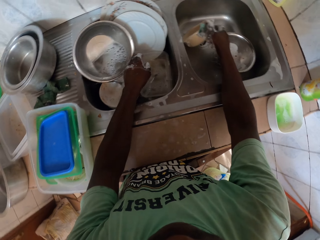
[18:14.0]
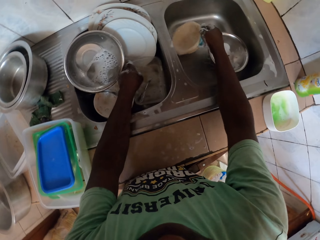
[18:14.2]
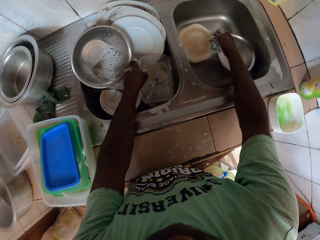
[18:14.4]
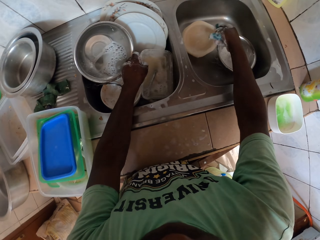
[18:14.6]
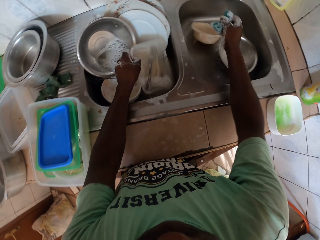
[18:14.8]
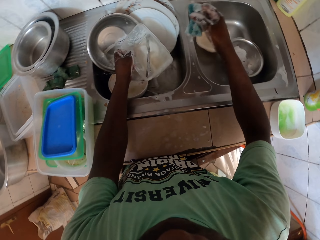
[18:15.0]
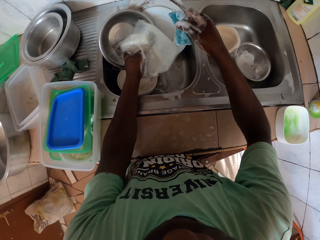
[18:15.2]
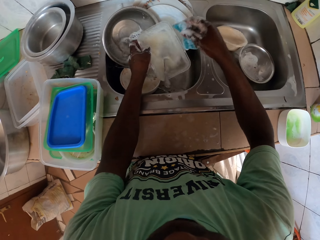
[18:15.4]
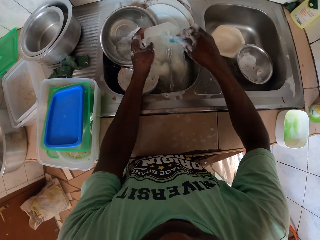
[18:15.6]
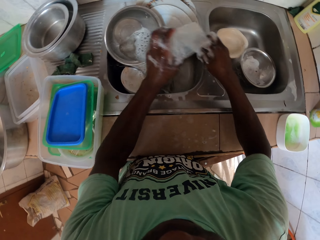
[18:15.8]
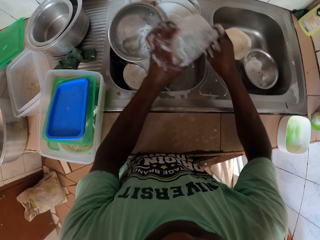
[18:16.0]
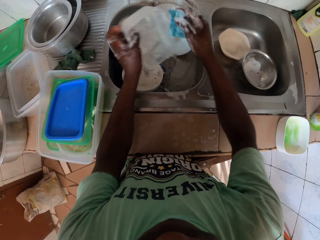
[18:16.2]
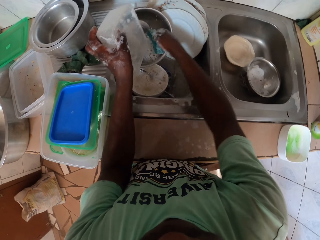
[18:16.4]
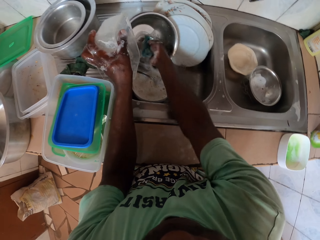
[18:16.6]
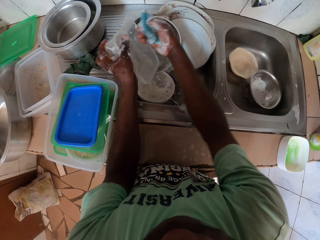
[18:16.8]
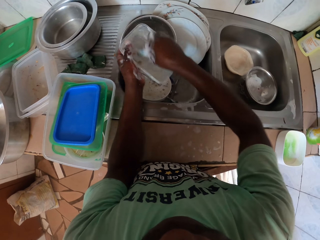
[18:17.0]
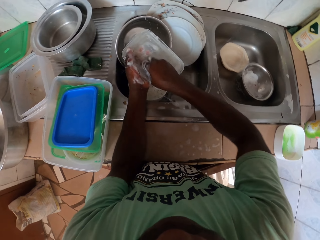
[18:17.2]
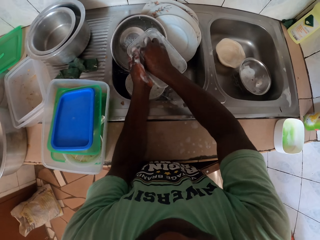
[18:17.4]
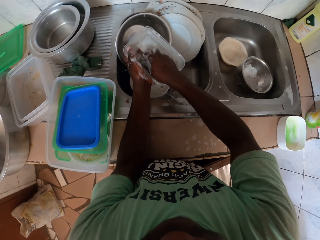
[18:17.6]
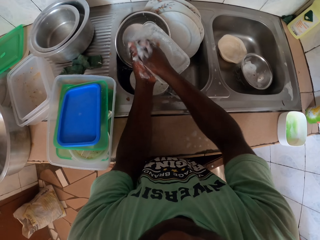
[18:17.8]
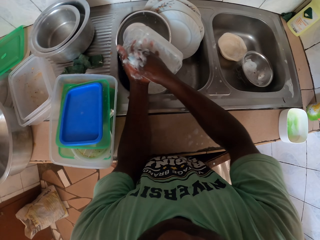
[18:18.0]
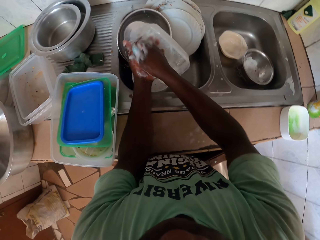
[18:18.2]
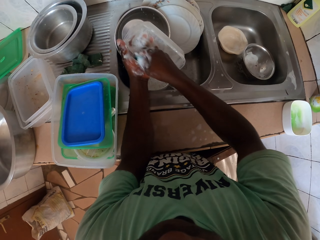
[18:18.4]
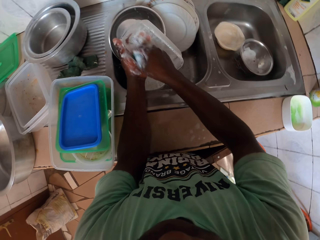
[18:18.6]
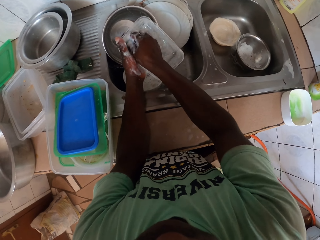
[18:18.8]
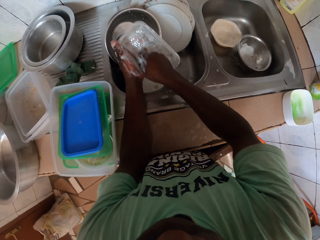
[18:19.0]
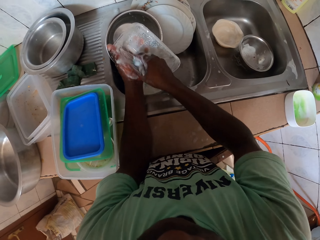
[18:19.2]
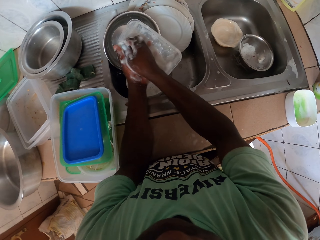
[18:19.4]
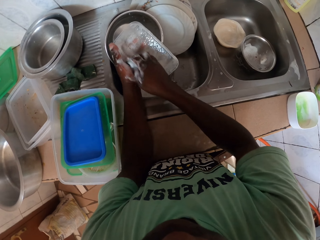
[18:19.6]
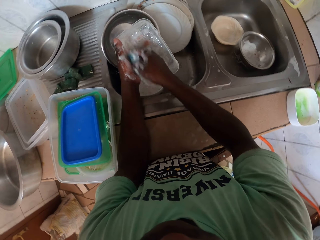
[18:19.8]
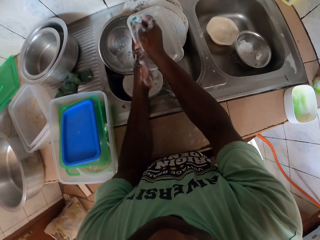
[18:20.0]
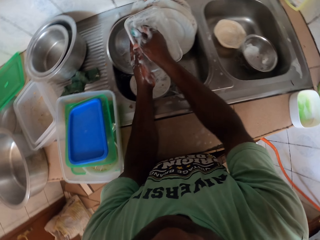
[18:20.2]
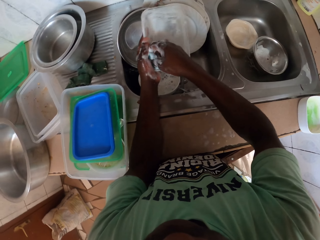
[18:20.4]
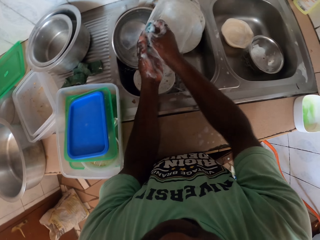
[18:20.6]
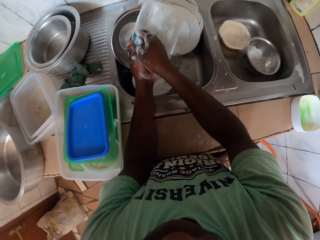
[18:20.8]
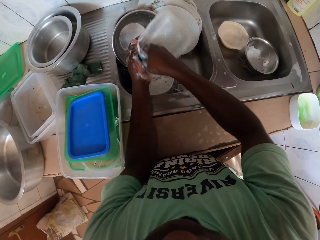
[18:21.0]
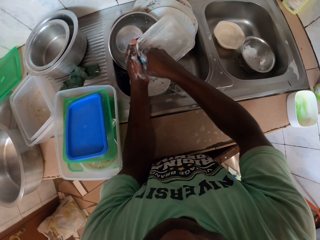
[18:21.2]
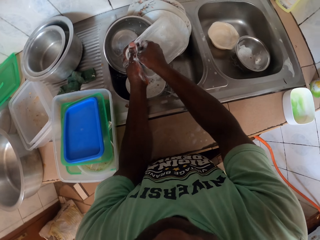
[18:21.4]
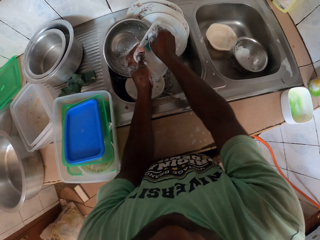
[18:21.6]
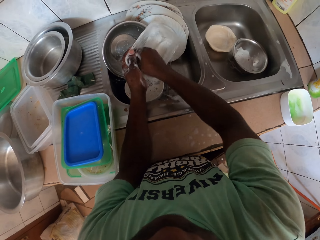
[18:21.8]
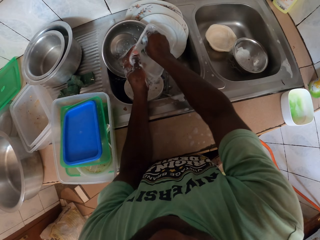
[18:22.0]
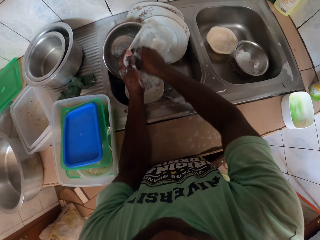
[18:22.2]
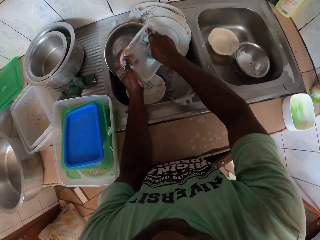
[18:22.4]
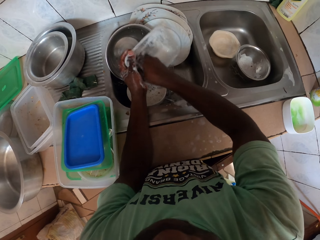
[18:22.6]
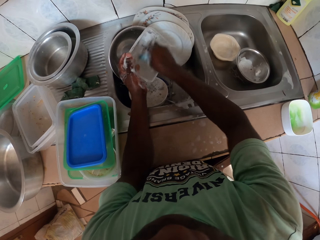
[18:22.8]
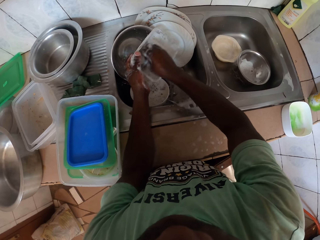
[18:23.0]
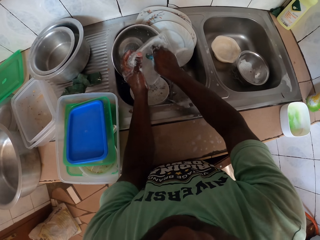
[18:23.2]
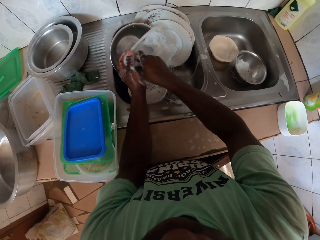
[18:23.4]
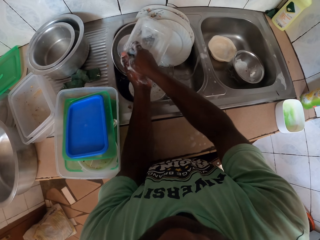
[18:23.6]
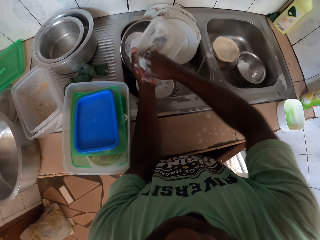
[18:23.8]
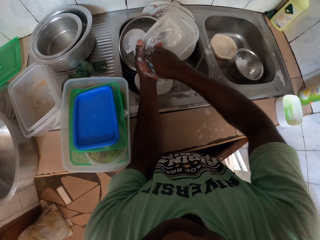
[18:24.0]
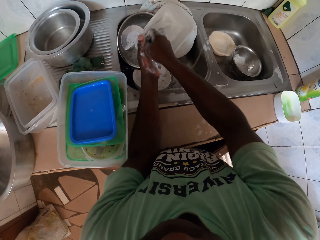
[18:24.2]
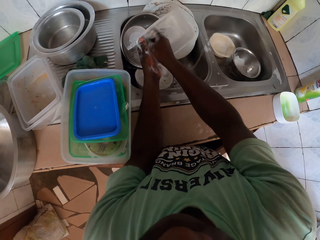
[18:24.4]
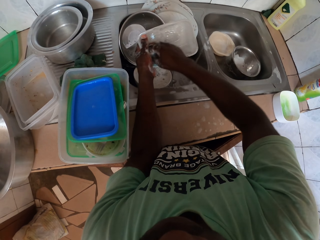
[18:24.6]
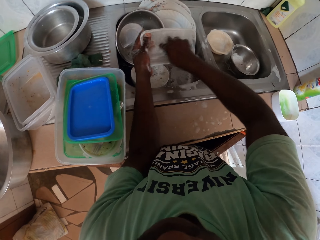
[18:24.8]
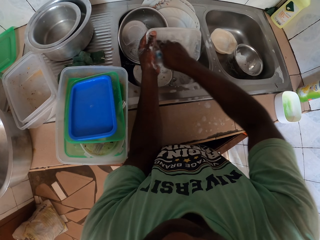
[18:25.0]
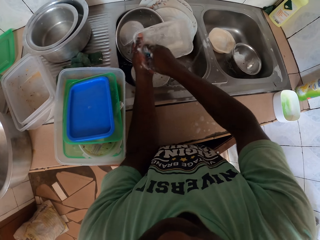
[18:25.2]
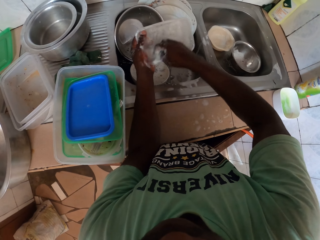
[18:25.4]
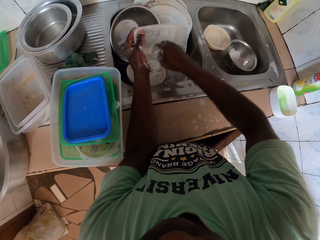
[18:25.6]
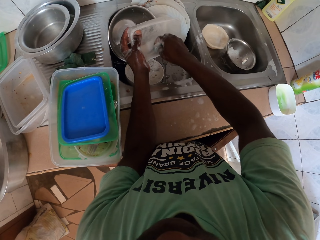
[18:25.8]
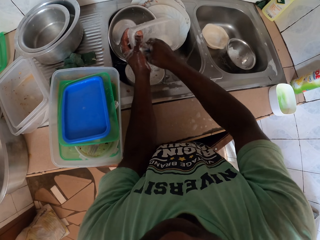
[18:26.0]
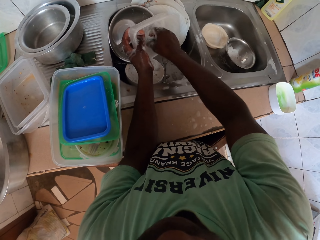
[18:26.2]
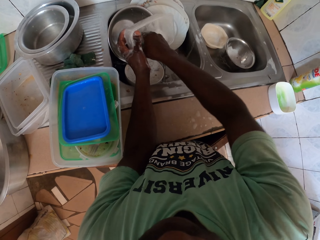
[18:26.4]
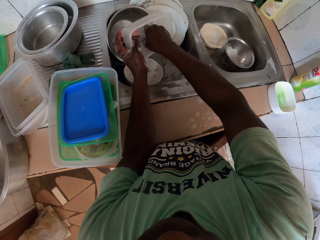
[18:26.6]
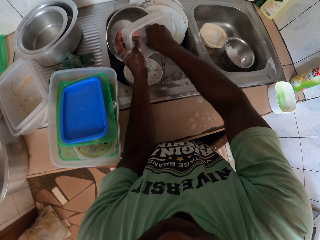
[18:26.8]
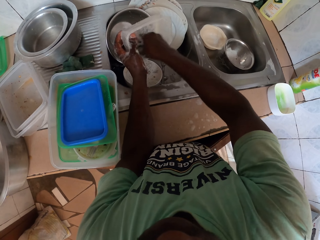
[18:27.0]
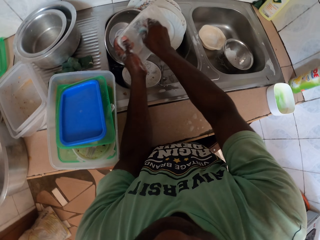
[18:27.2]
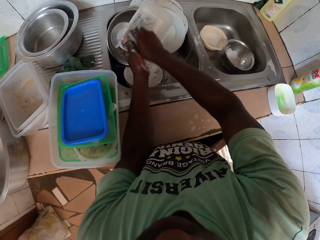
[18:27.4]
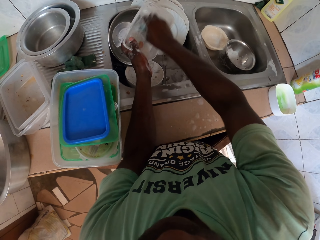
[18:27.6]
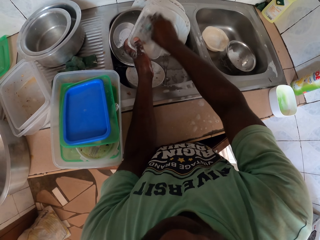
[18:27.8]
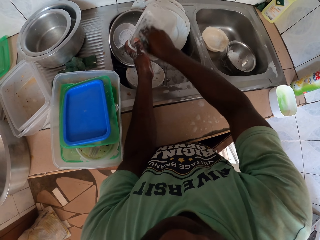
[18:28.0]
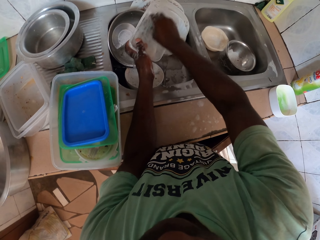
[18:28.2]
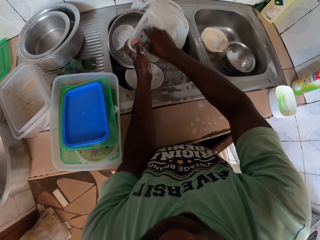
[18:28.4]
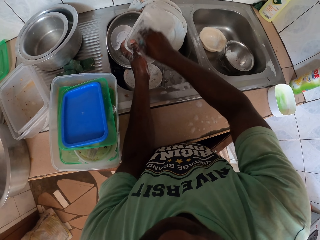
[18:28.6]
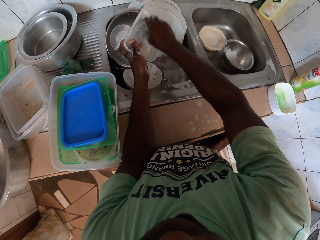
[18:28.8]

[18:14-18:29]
The camera wearer picks up the dish. They pour water. They wash the dish. They scrub another plate. They wash the dish.

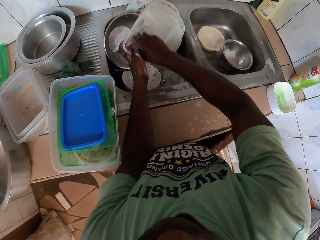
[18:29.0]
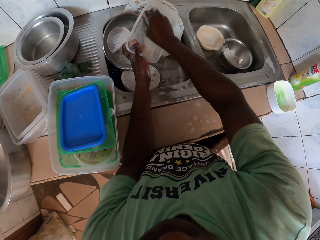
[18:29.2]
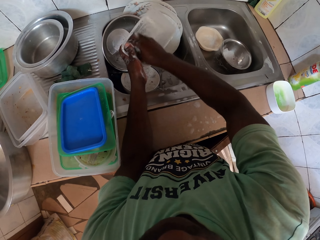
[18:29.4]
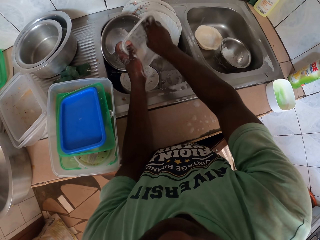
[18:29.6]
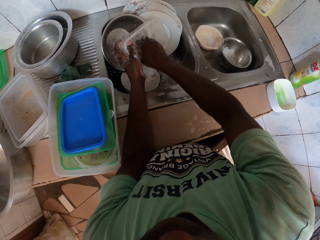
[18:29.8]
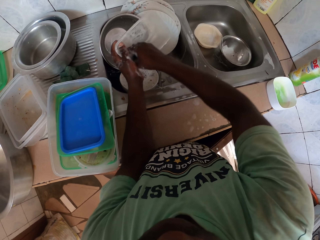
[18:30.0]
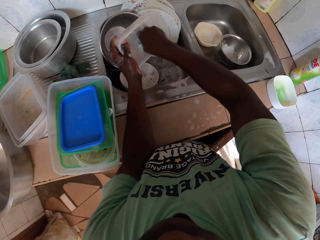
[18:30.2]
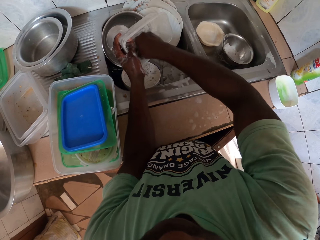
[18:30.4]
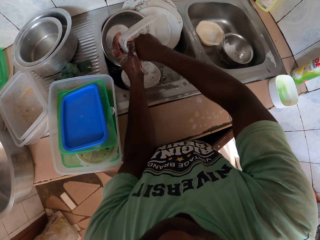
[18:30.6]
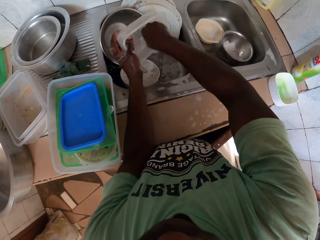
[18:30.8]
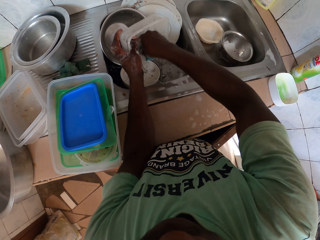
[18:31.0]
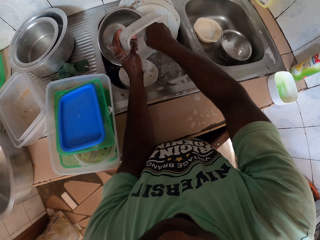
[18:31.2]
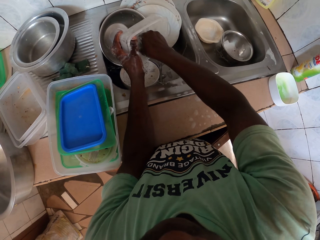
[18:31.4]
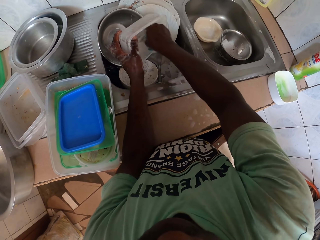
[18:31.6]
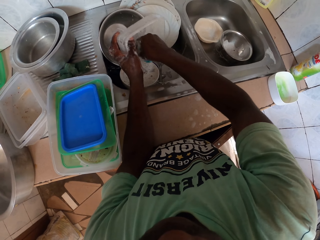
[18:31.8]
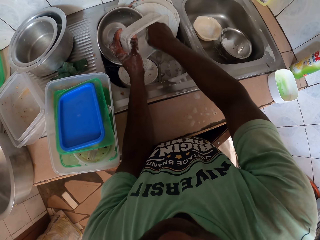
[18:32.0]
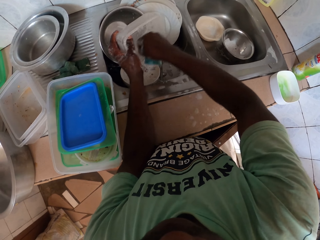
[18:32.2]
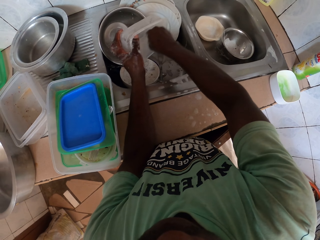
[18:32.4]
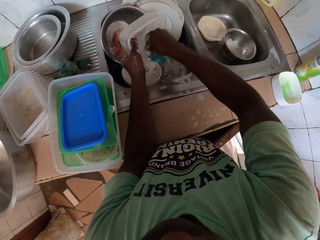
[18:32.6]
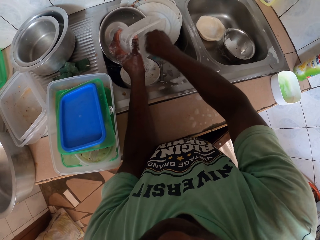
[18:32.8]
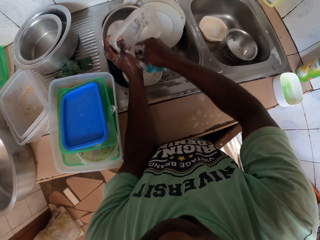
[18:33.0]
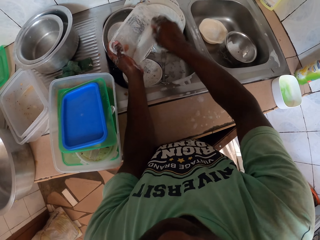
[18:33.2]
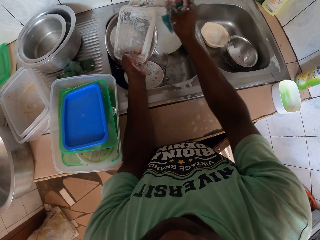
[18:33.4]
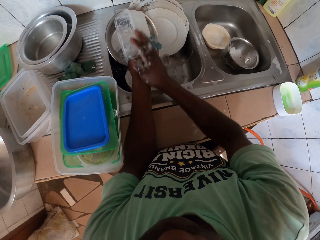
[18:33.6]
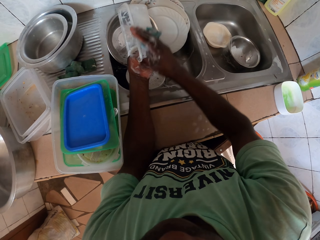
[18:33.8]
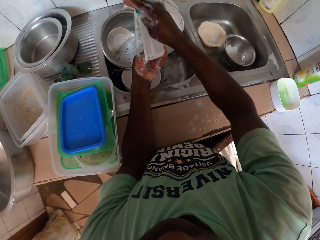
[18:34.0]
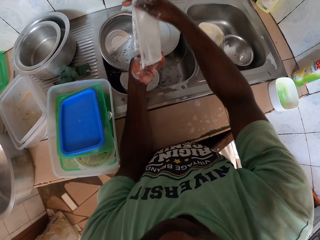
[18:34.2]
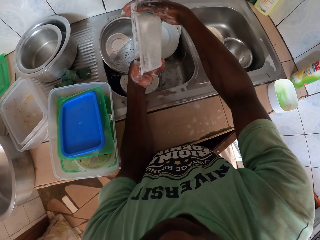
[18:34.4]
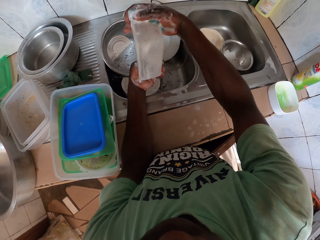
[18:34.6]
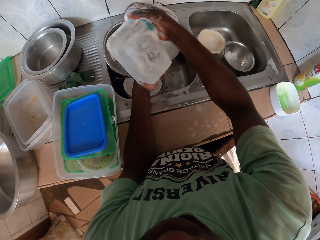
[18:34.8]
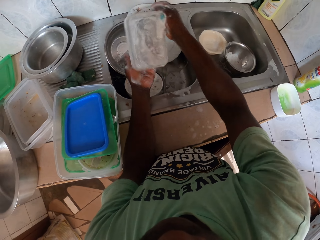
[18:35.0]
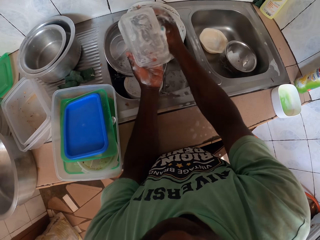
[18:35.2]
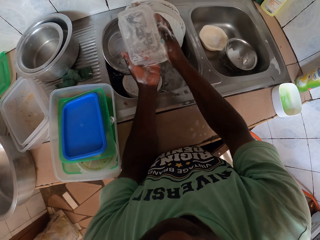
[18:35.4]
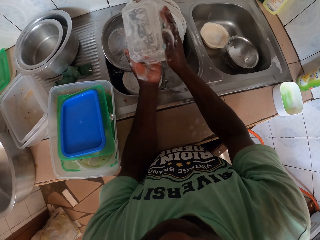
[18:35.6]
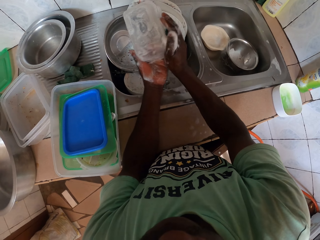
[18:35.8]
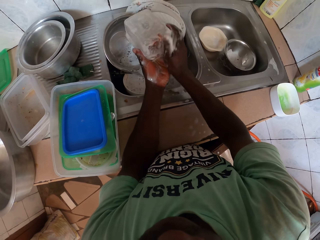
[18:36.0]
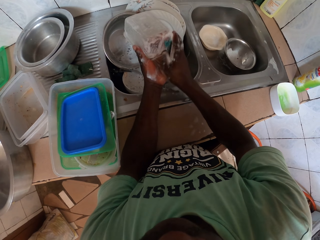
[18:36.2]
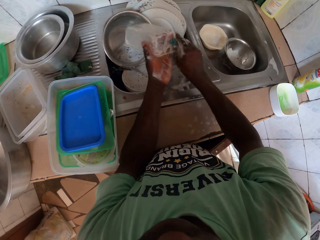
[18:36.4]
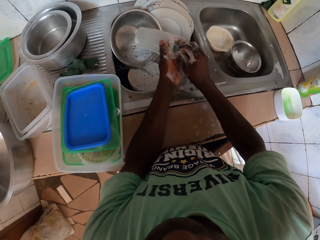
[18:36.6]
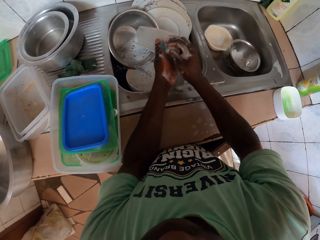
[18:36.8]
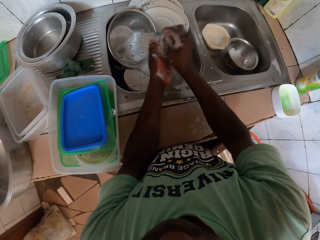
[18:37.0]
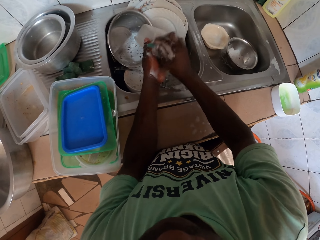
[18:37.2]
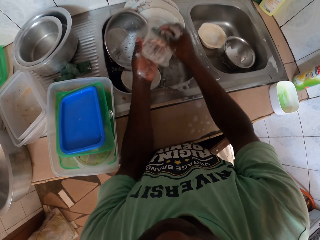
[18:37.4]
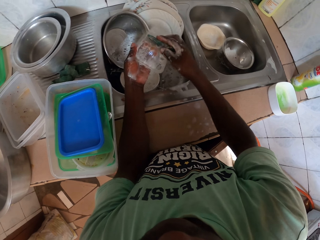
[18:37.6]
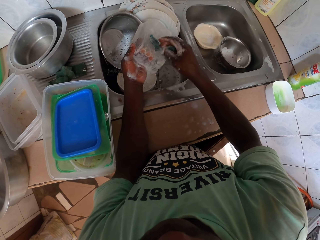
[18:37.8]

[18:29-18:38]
The camera wearer washes the dish. They flip the dish.
